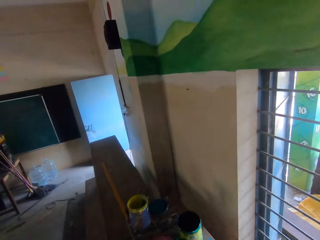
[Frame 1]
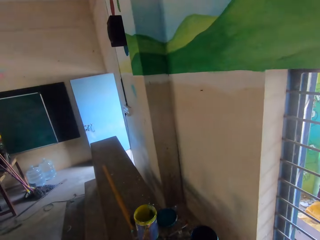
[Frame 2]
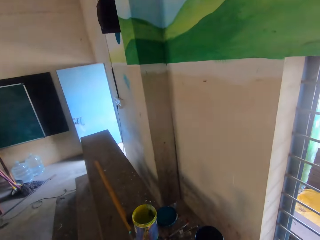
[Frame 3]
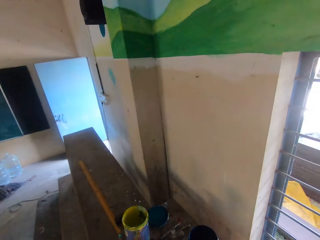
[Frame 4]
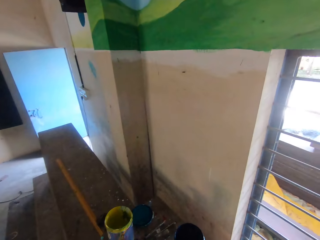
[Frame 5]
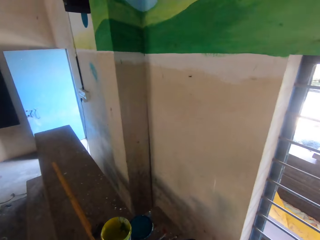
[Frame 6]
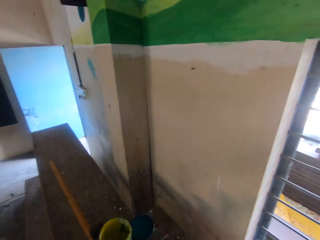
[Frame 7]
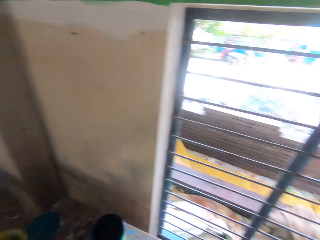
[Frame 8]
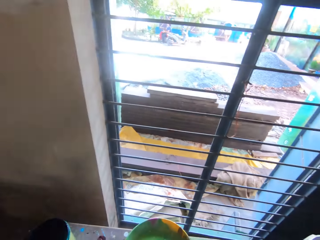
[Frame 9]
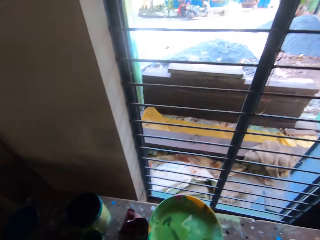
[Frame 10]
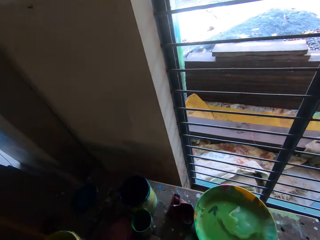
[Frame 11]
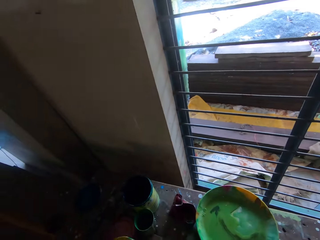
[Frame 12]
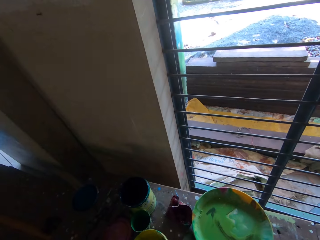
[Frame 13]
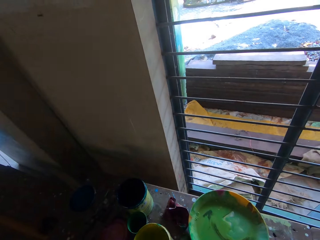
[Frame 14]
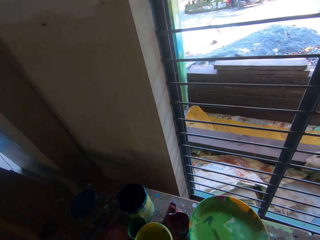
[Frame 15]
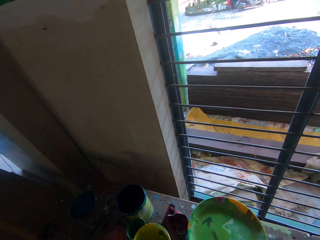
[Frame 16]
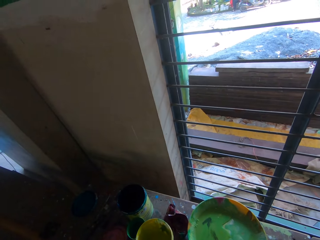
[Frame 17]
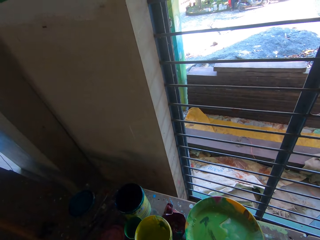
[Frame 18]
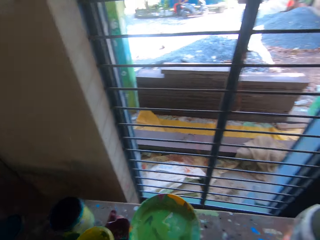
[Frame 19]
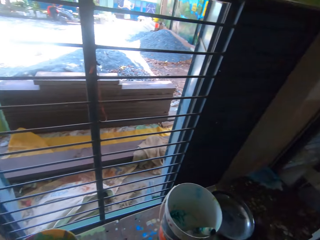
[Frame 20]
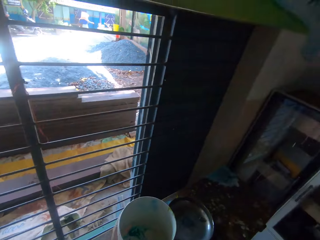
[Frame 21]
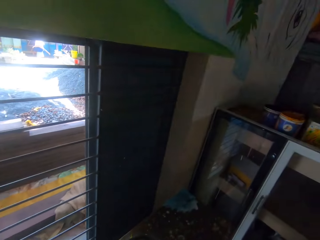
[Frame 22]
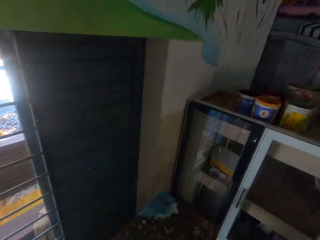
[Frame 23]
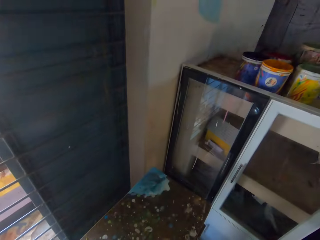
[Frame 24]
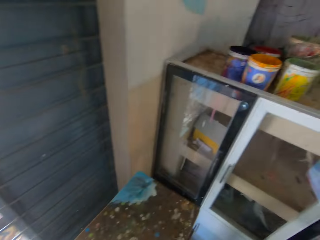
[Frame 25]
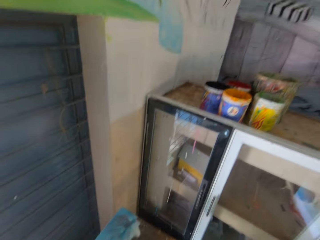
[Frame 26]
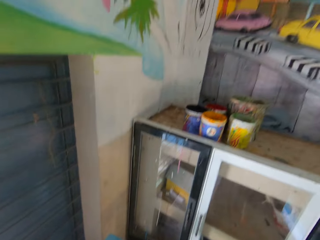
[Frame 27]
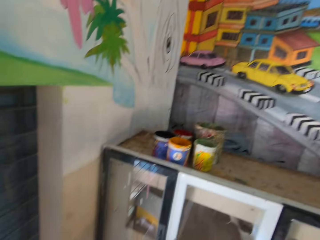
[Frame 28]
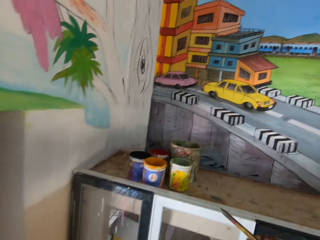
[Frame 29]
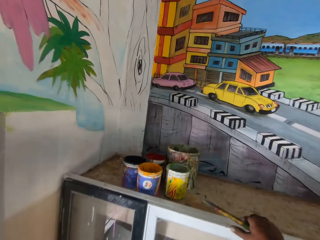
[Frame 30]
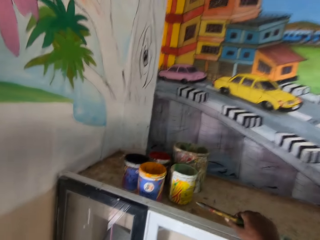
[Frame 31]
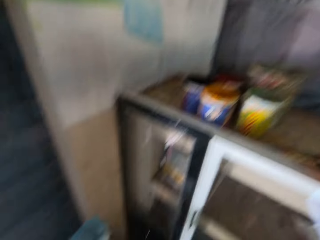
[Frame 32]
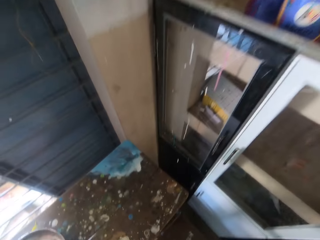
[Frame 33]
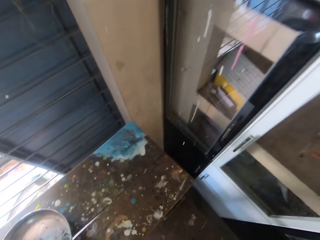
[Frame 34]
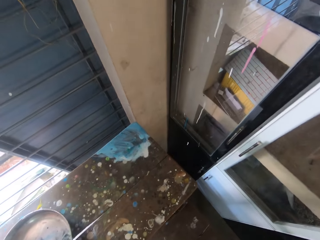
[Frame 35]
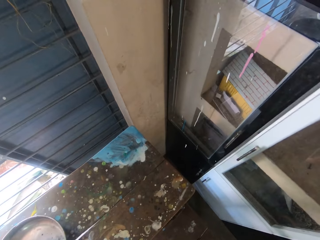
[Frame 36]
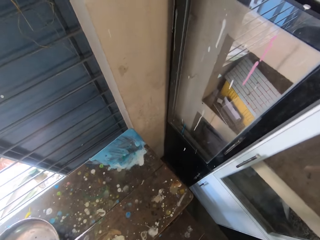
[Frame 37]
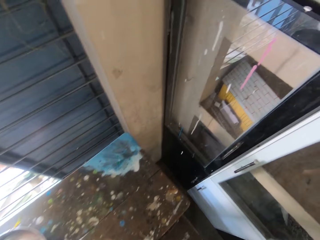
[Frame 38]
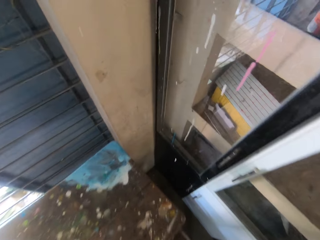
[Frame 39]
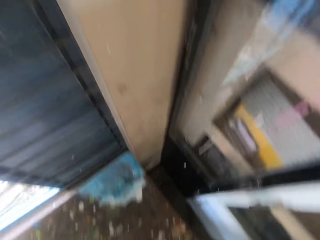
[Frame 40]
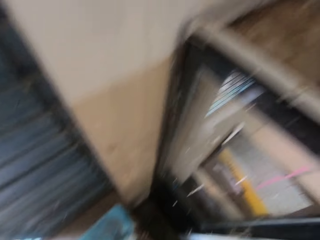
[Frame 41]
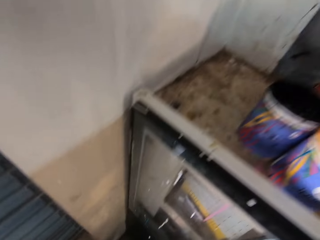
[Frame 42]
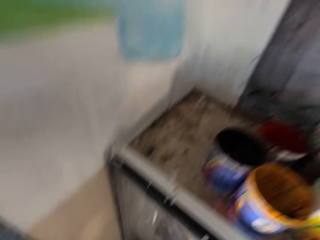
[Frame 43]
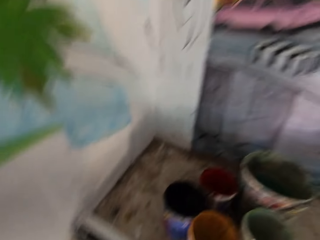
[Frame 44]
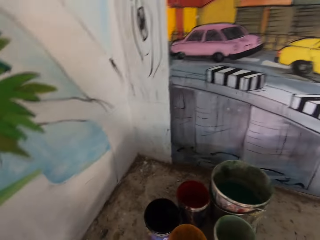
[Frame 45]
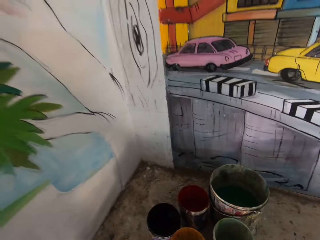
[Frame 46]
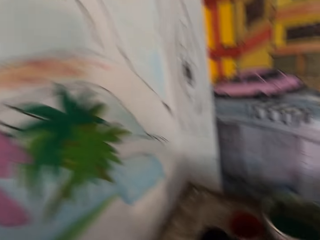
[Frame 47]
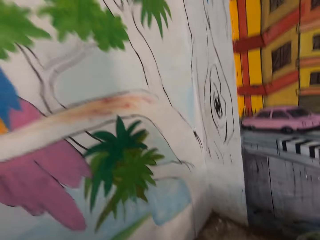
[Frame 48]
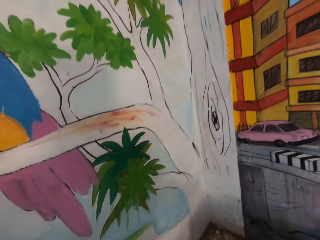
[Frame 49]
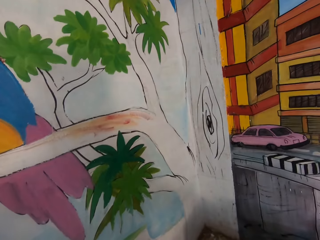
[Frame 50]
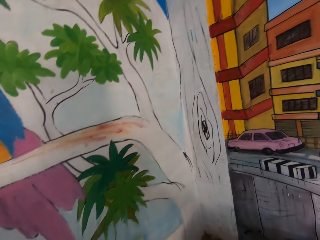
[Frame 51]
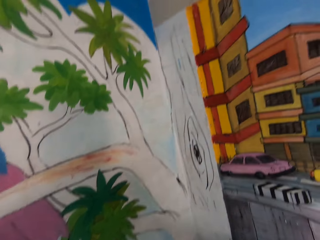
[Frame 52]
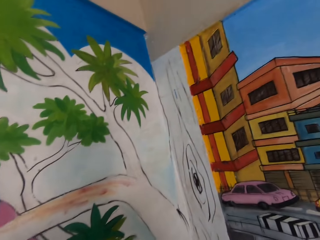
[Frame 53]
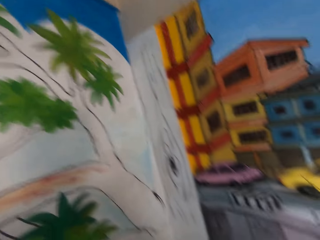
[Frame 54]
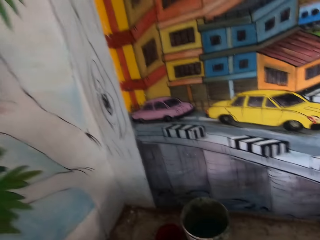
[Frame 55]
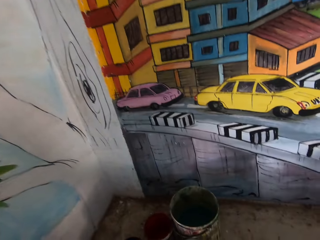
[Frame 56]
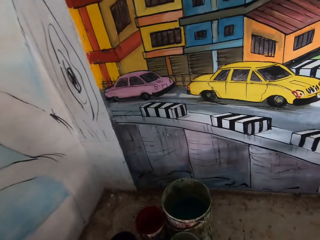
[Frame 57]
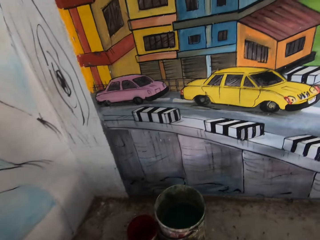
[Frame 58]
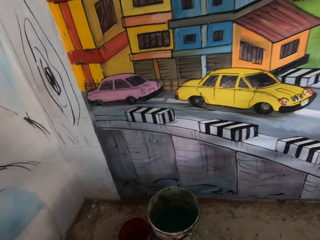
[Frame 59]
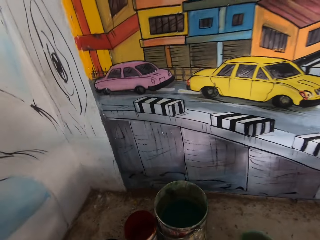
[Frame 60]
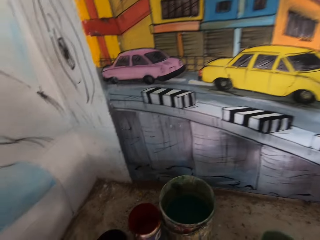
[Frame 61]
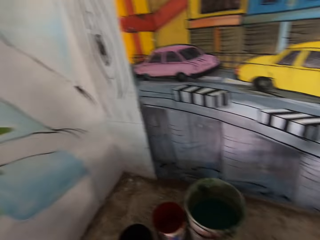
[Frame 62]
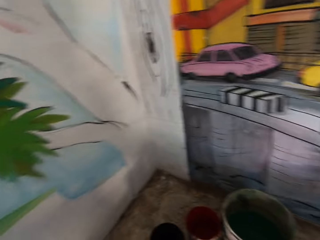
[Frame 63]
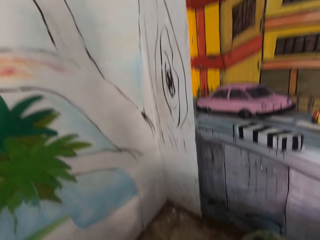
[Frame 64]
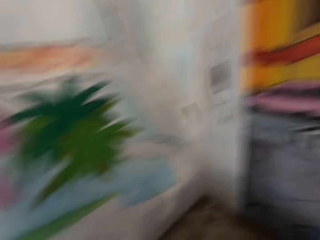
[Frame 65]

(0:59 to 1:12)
The camera wearer picks up a paint can from the bench. They put the paint can on the bench. They walk toward the cabinet. They put a paint brush on top of the cabinet. They look at the floor. They look at the wall paintings. They move the paint can on top of the cabinet.

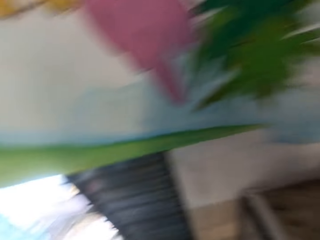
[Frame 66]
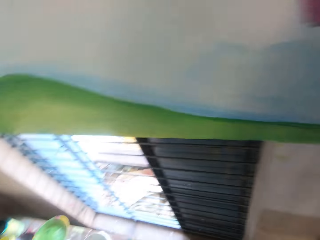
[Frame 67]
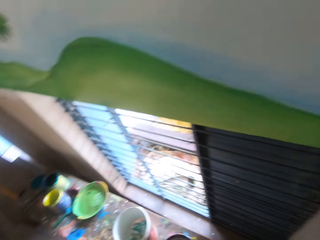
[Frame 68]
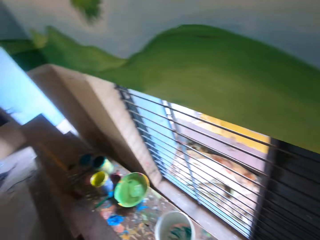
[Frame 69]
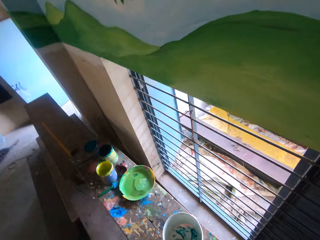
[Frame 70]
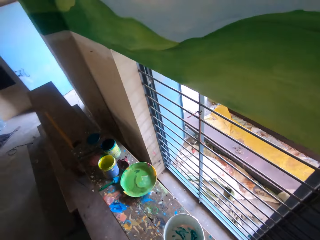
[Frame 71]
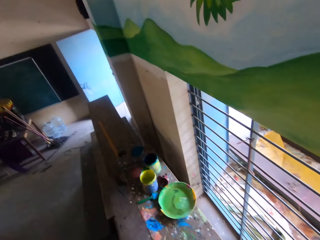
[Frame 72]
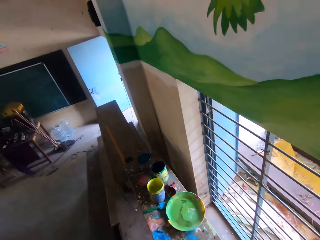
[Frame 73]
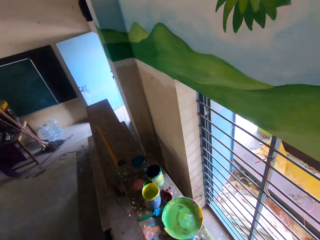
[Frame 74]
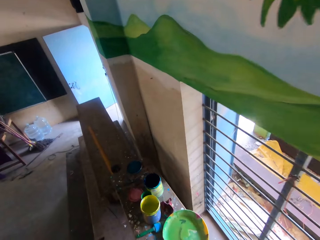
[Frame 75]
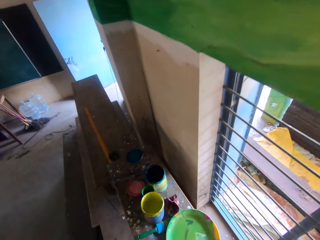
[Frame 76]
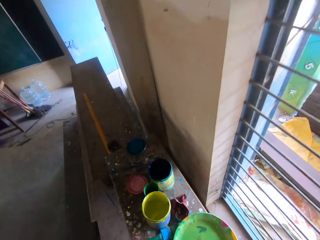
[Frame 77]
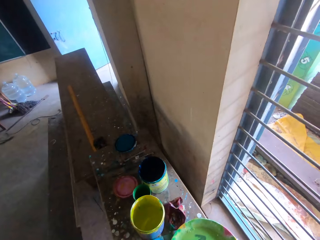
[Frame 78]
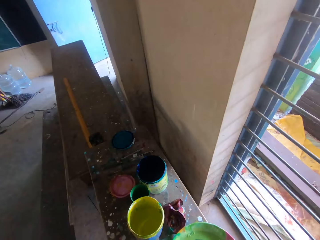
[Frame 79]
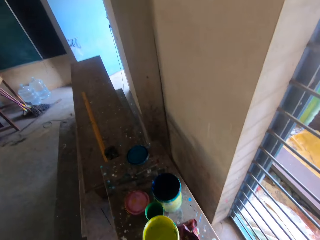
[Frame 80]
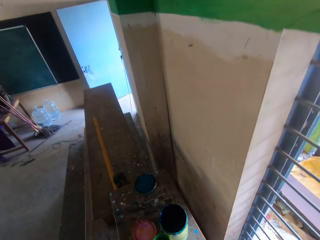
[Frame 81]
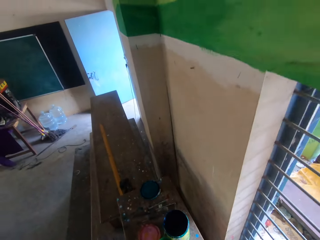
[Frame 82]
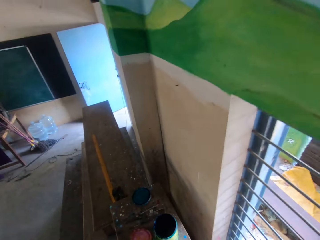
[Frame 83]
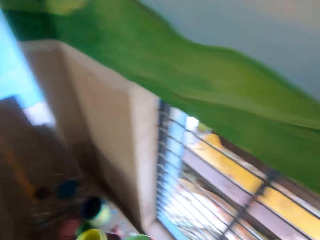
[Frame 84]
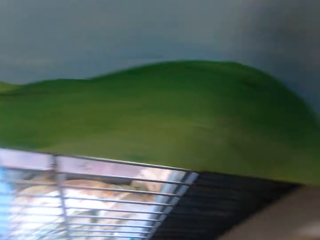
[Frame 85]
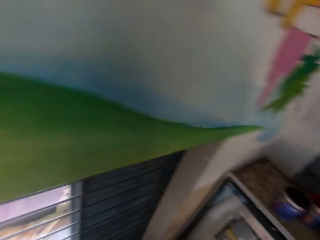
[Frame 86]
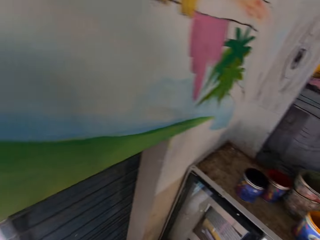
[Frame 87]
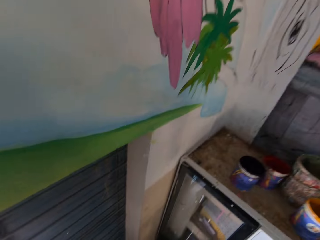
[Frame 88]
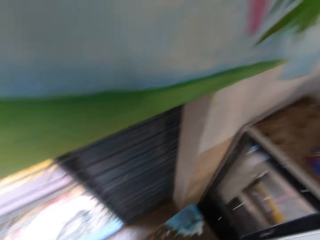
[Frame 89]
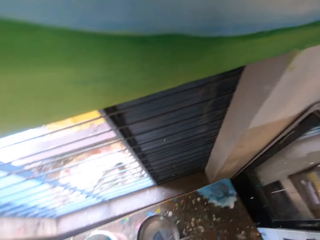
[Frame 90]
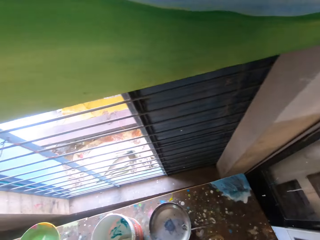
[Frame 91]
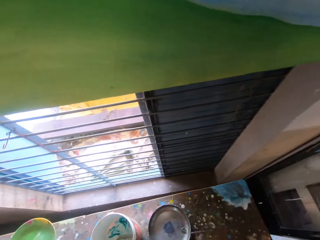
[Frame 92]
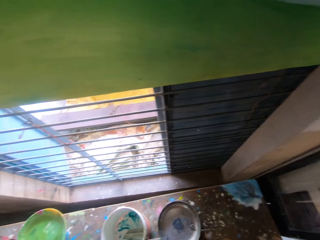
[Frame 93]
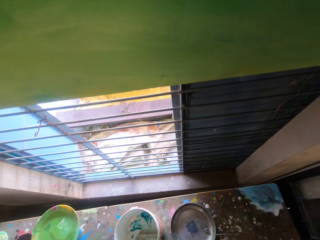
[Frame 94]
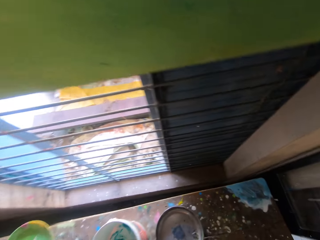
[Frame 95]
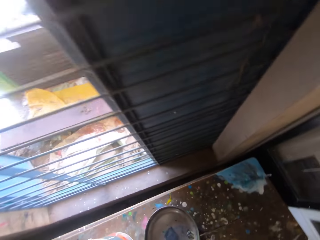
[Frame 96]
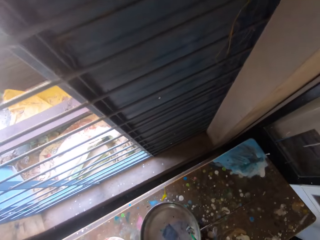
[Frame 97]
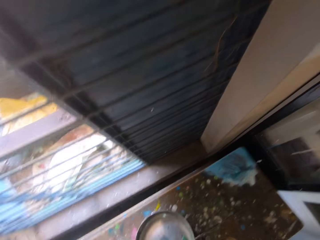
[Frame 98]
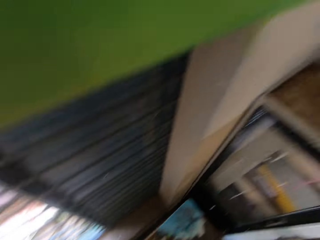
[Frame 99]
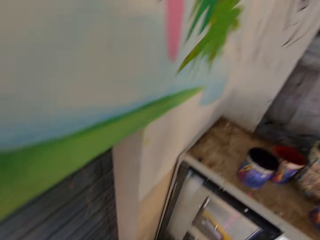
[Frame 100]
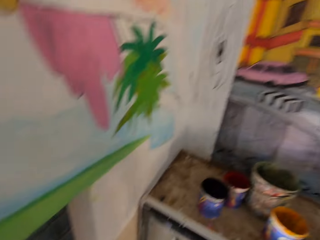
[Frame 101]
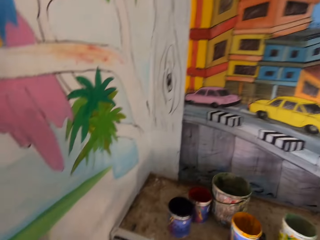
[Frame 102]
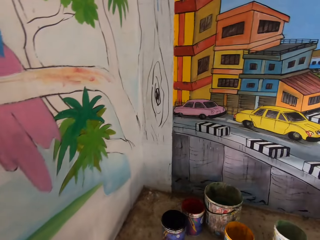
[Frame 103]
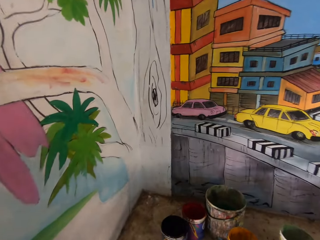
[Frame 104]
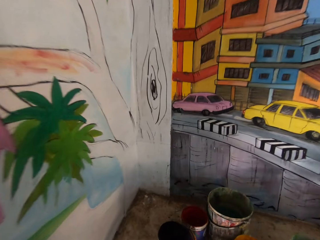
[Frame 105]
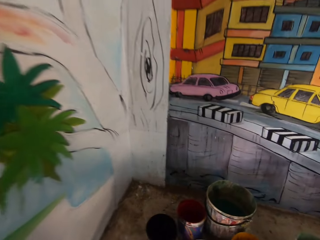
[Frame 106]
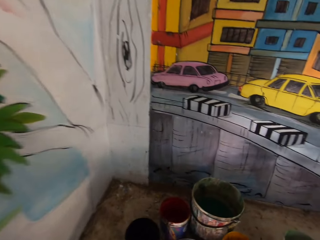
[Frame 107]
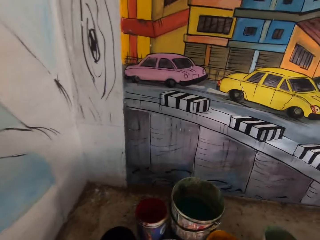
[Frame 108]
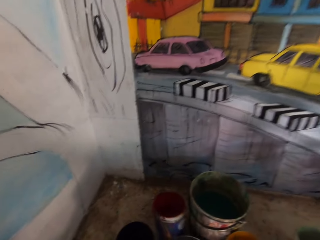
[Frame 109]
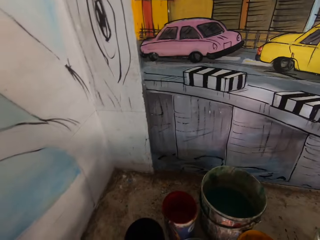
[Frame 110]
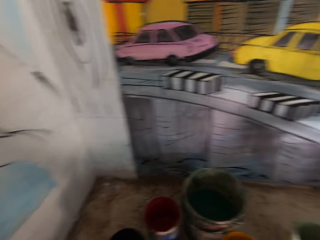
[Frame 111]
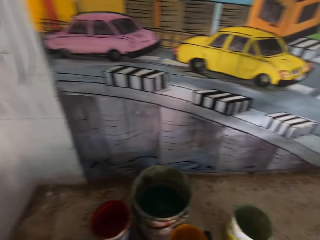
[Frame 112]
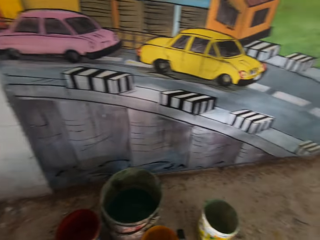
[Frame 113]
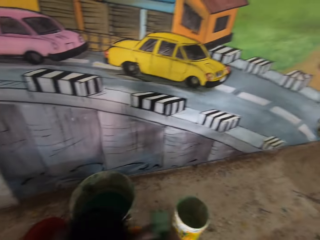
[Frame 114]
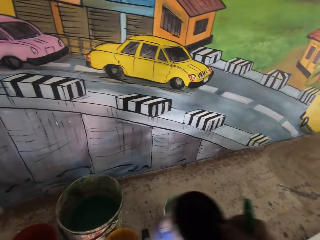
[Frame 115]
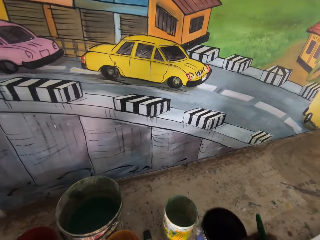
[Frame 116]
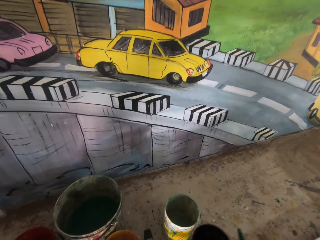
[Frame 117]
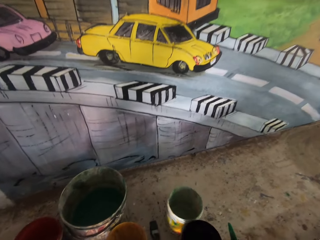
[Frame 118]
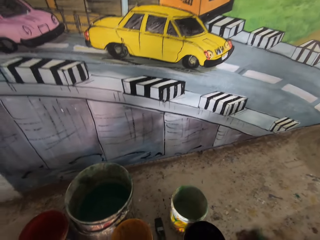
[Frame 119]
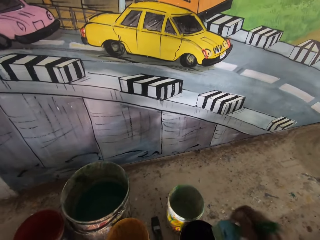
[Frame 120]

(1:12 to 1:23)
The camera wearer walks towards the bench. They pick up a metal tray from the bench. They put the metal tray on top of the cabinet. They move a paint can on top of the cabinet.
